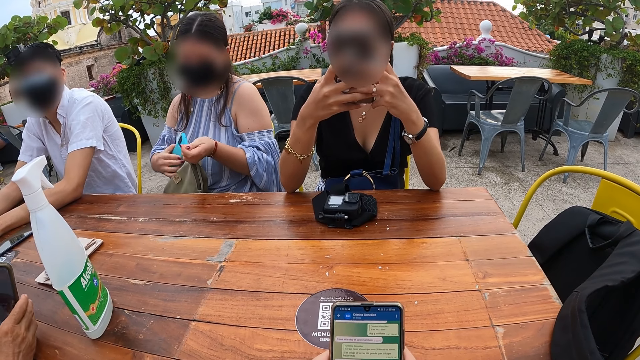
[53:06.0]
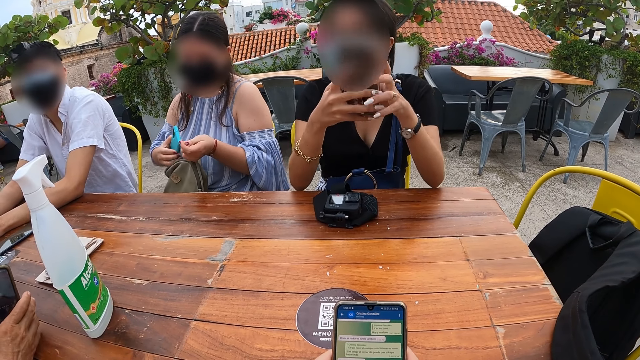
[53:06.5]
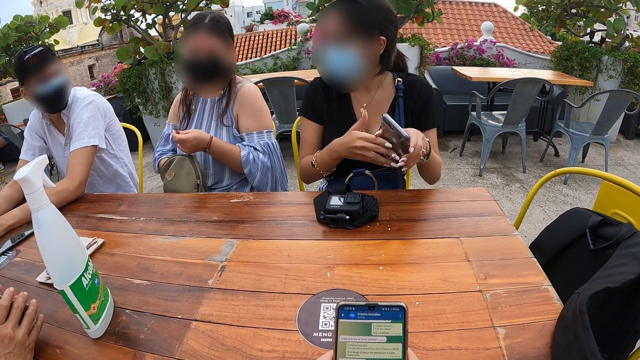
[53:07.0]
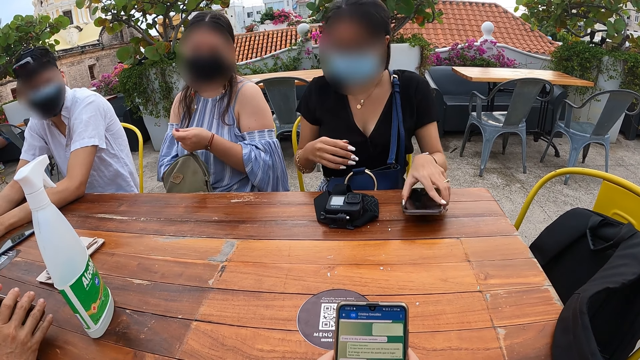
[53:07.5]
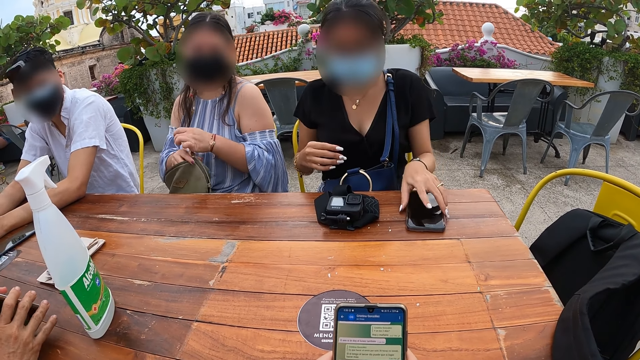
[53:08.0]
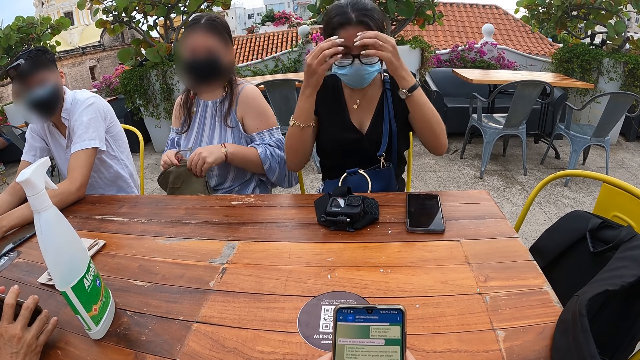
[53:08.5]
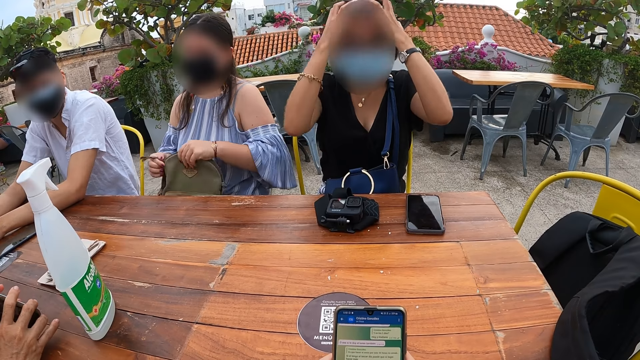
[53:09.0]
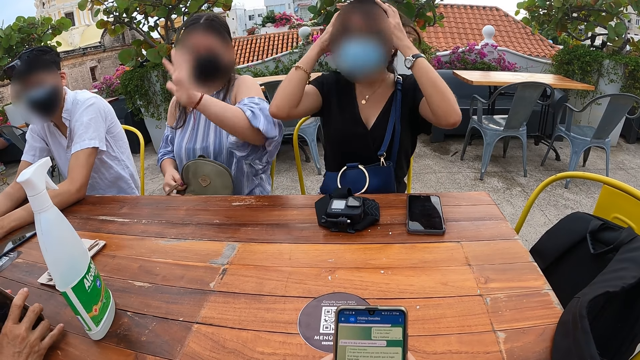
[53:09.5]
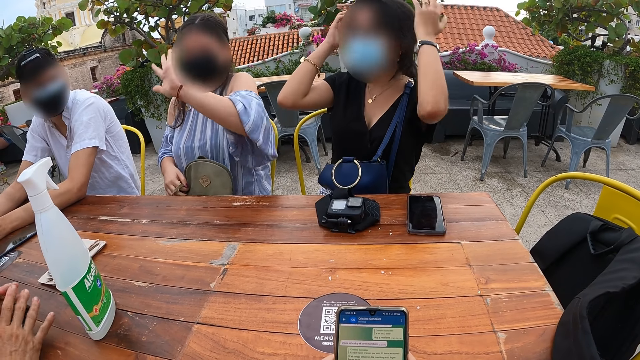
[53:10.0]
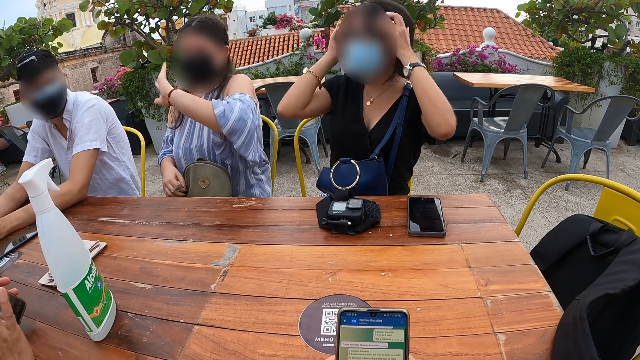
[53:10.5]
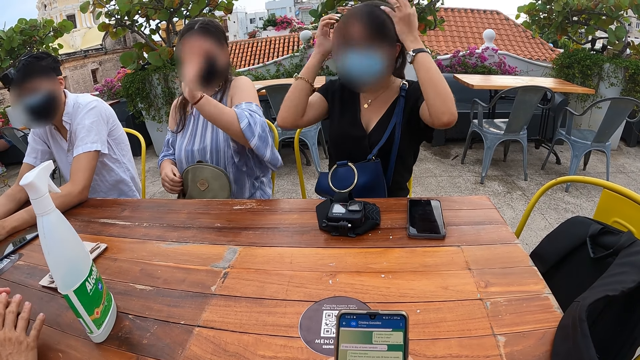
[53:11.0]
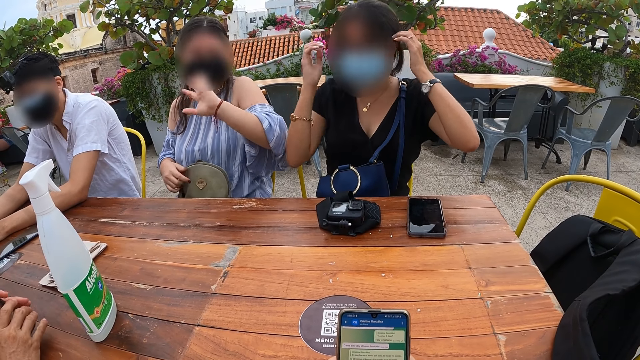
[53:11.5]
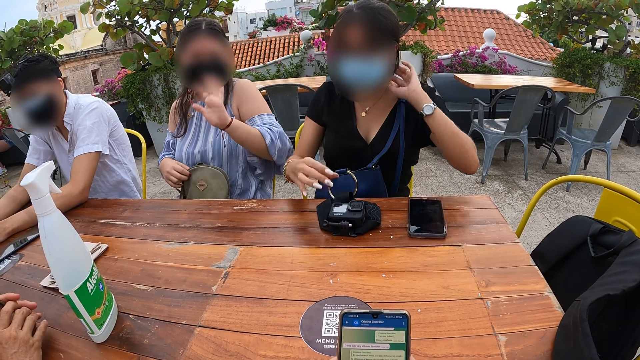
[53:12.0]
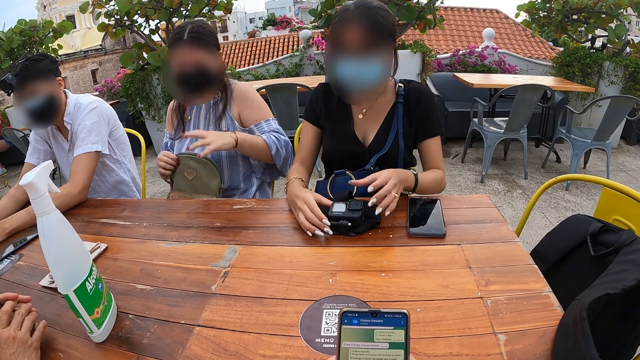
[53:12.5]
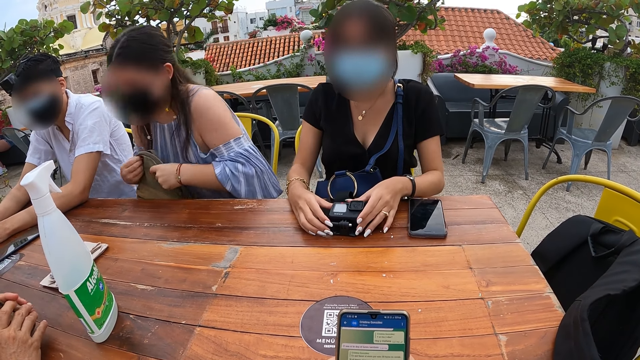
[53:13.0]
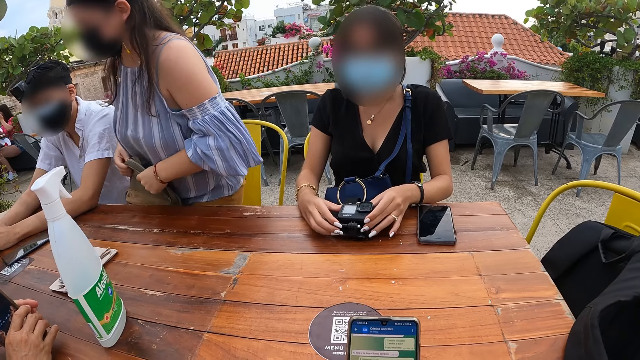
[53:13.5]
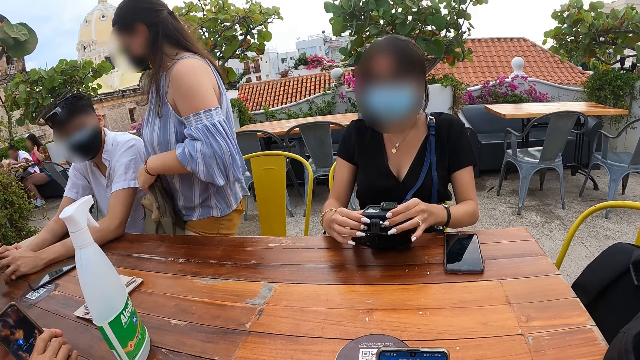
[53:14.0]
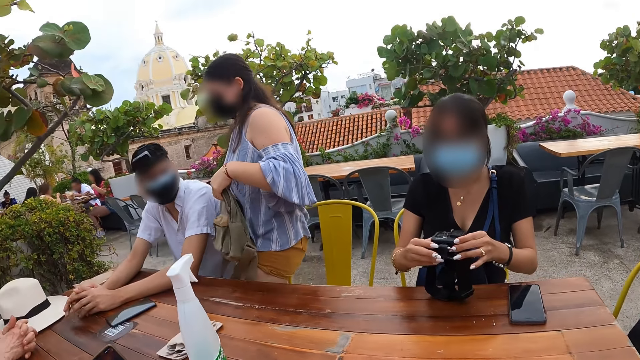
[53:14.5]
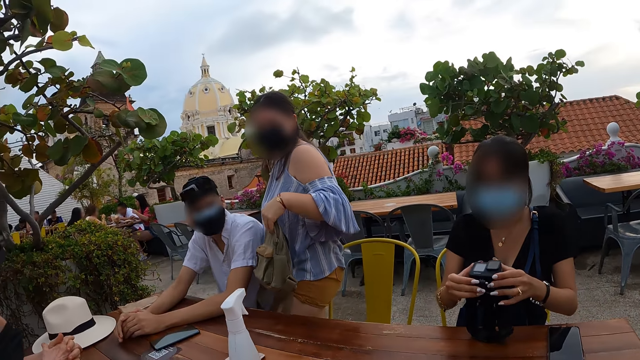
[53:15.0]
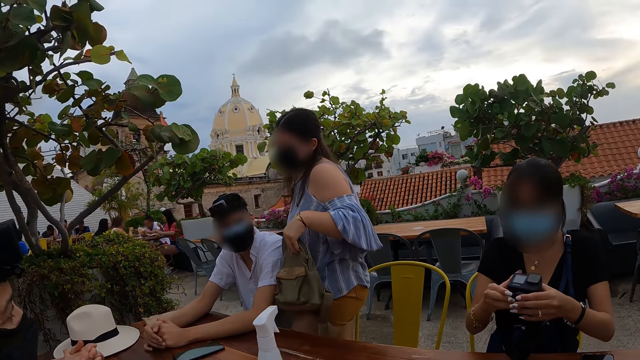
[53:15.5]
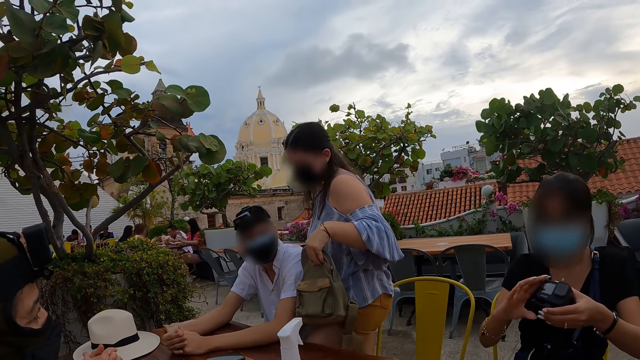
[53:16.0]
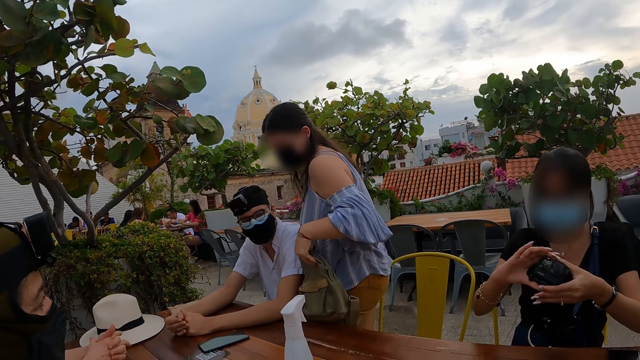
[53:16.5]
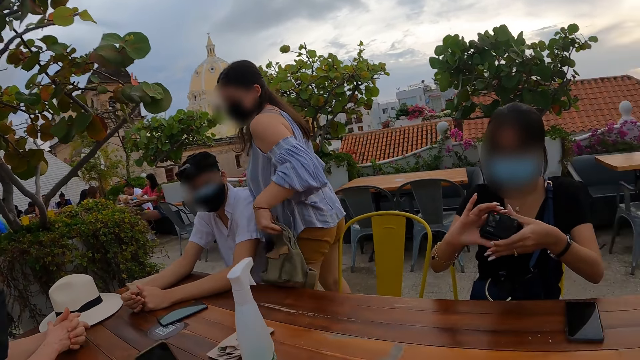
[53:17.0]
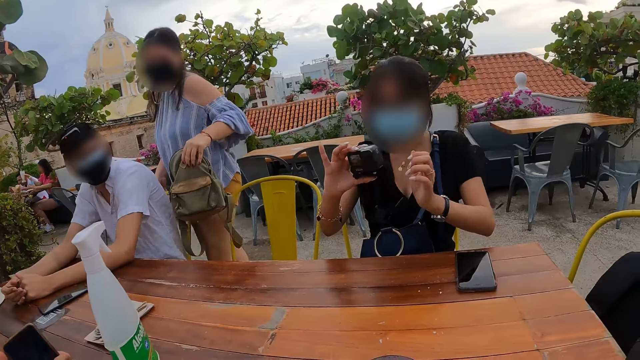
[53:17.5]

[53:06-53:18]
A lady puts the phone in her bag with her left hand. Another lady drops the phone on the table with her left hand and adjusts her hair with her hands. The first lady waves at the camera wearer, a man and another man. The first lady stands from a chair. The other lady picks up the camera from the table with her hands. The camera wearer looks around.

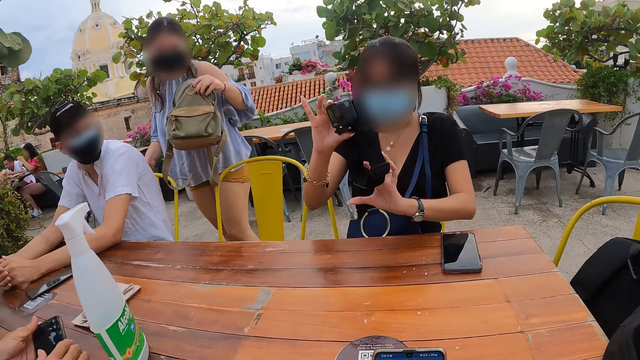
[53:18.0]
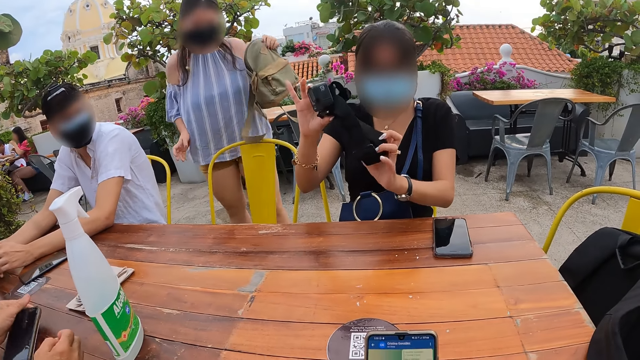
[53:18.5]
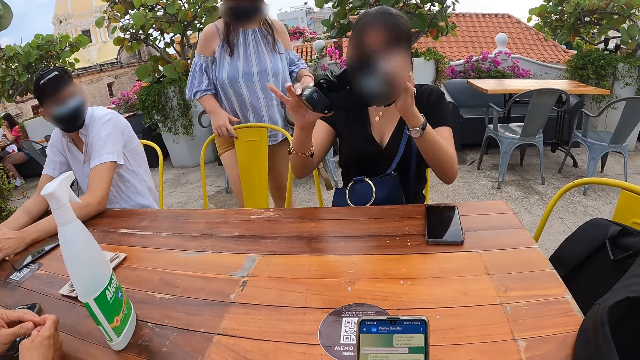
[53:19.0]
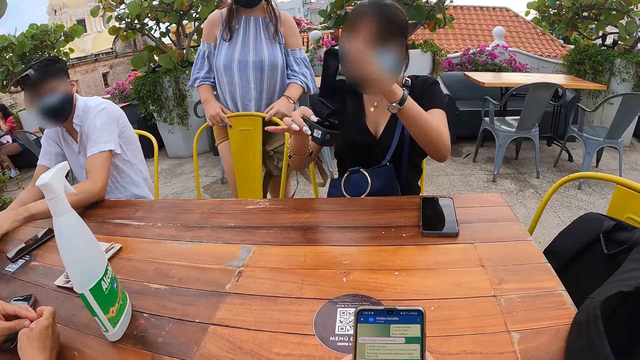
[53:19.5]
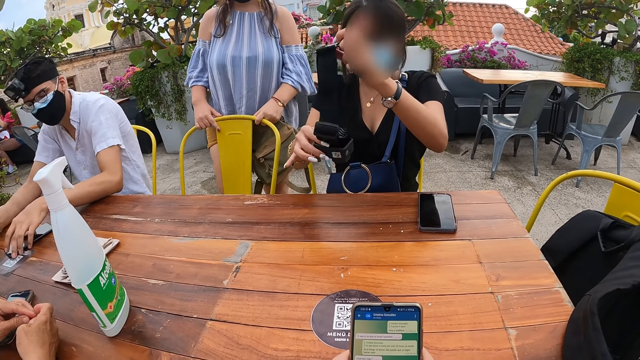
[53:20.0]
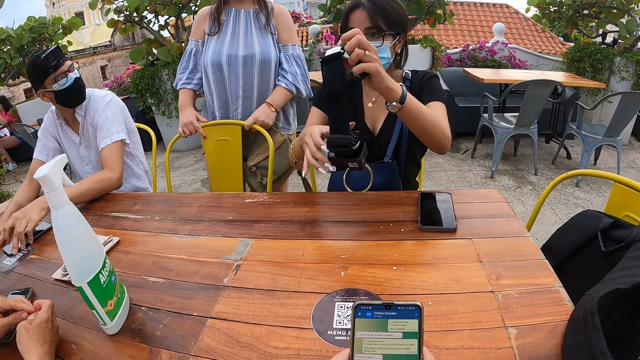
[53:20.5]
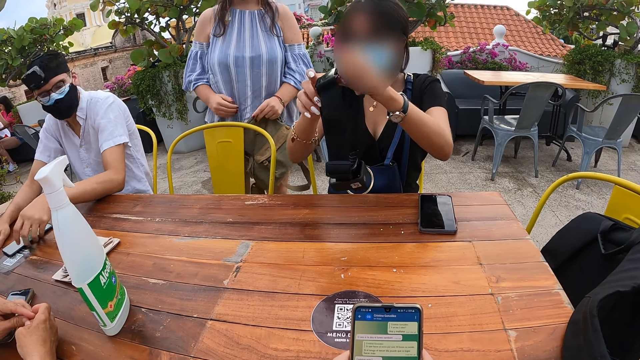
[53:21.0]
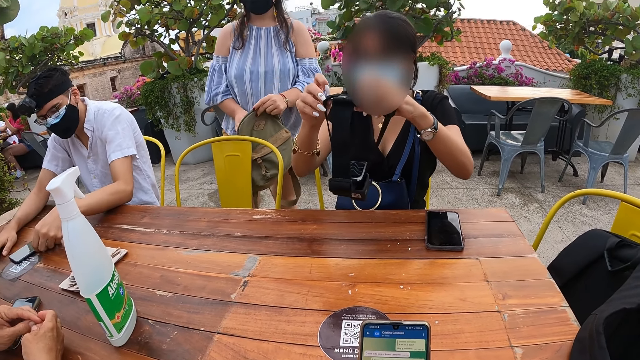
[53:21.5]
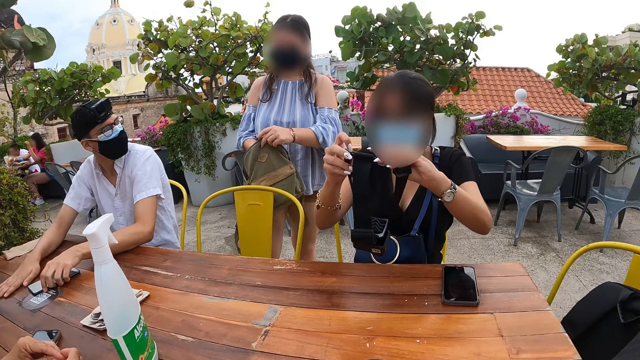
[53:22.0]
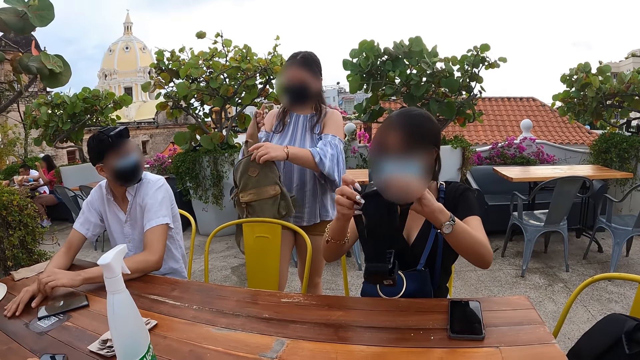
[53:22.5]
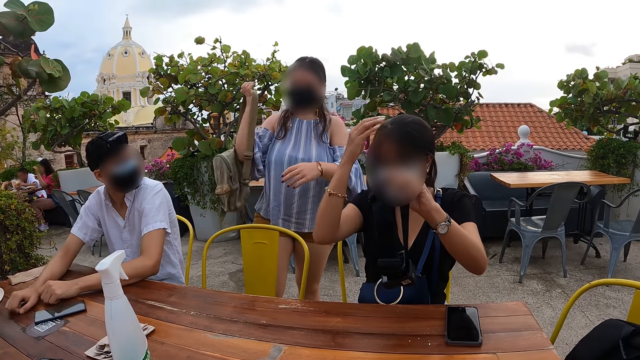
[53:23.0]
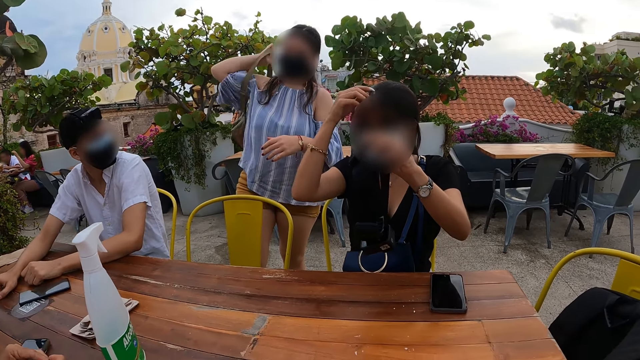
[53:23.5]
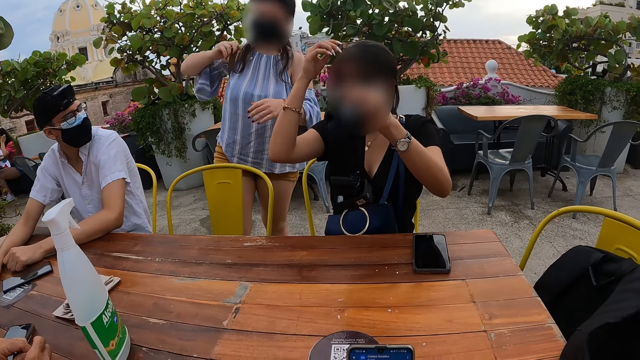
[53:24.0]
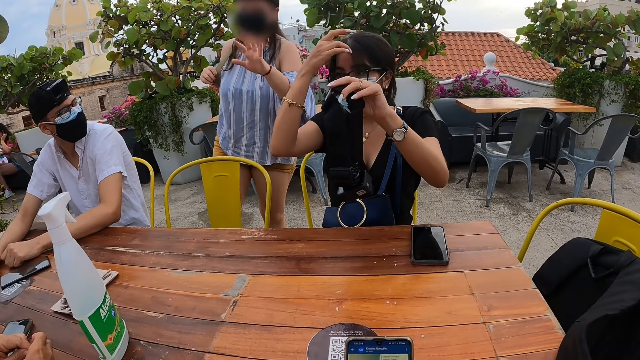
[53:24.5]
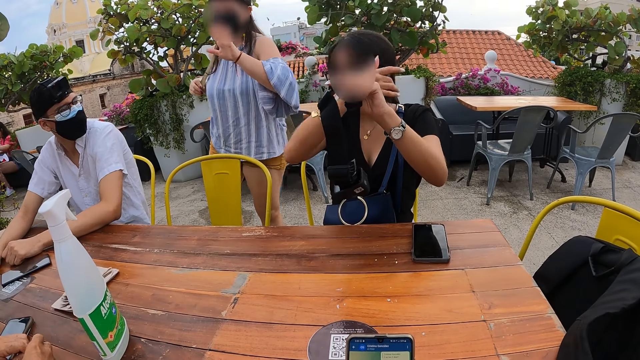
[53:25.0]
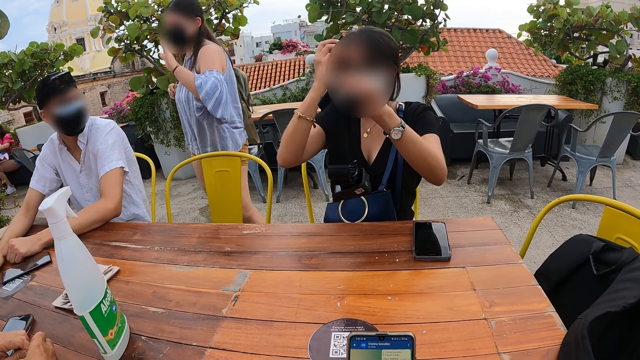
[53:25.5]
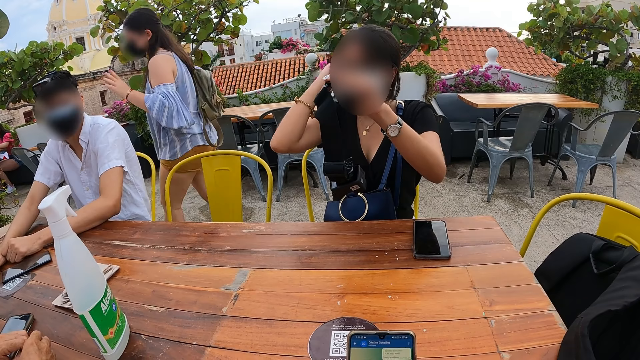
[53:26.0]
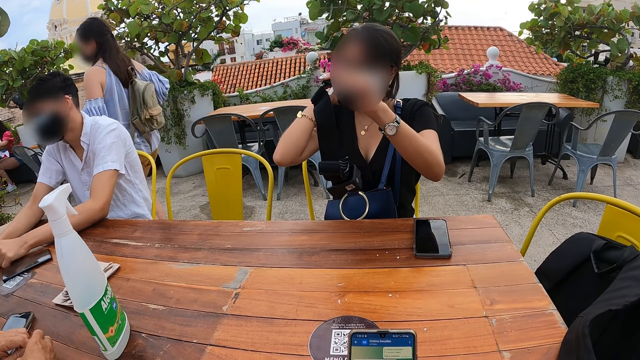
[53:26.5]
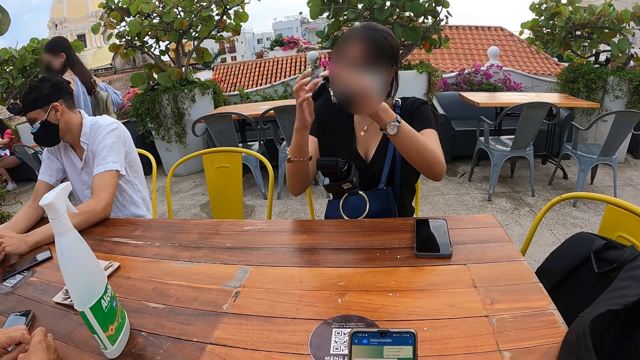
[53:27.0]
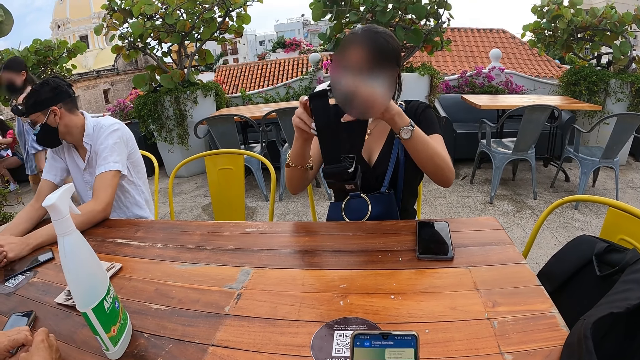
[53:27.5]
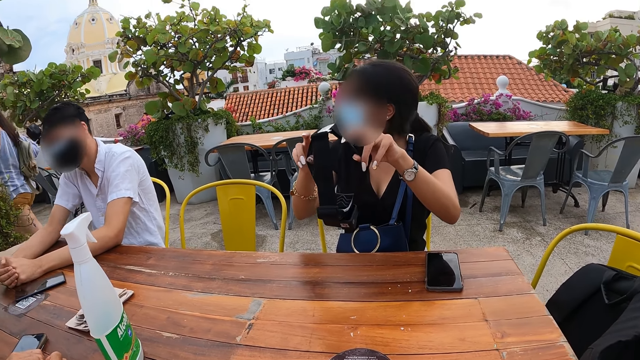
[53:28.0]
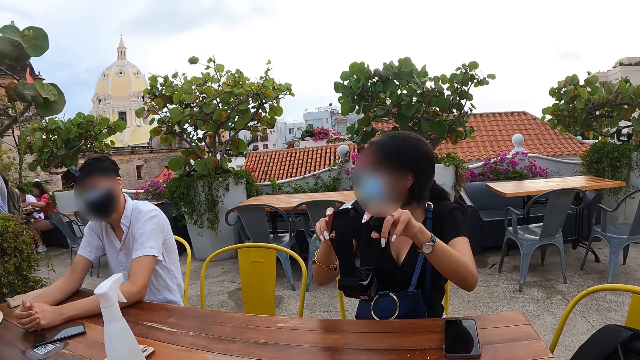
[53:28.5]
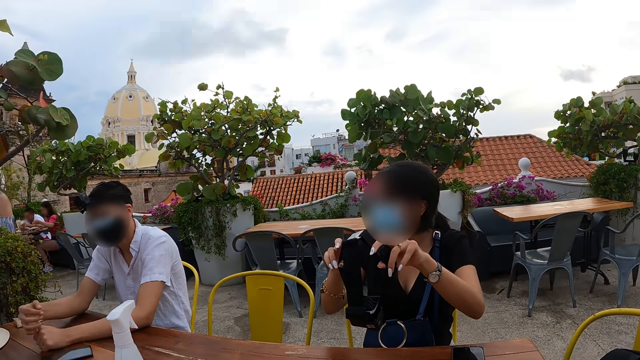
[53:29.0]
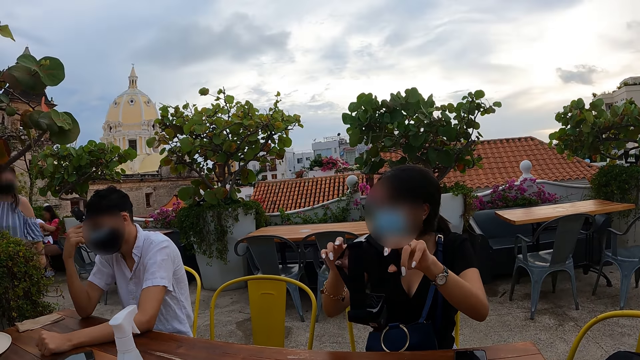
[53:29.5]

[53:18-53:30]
A lady pushes the chair with her hands and her leg. The camera wearer reads the messages and looks around. Another lady adjusts her hair with her right hand. The first lady wears her bag with her right hand. The first lady waves at the camera wearer, a man and another man. The camera wearer holds the phone. They read the messages and look around. Another man puts his right hand on his face.
